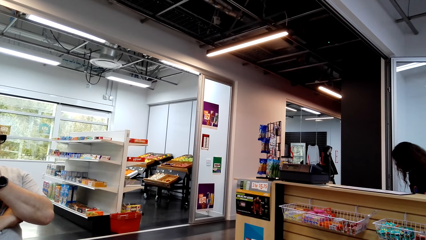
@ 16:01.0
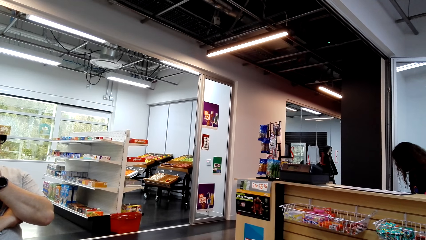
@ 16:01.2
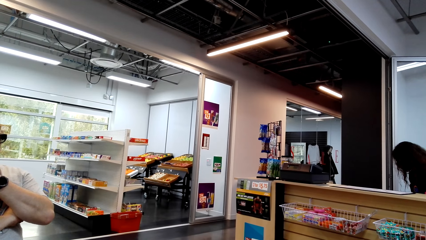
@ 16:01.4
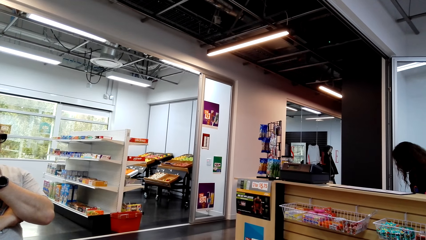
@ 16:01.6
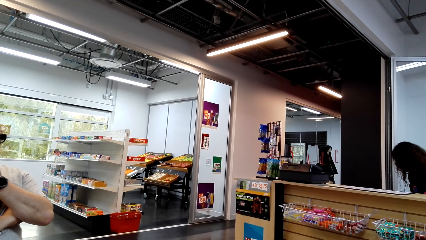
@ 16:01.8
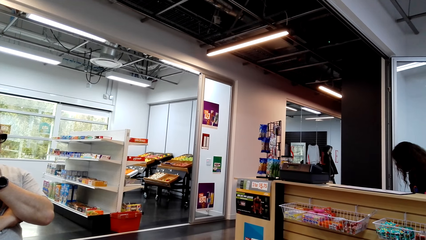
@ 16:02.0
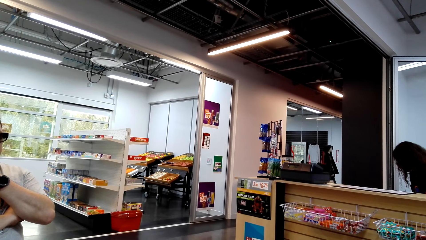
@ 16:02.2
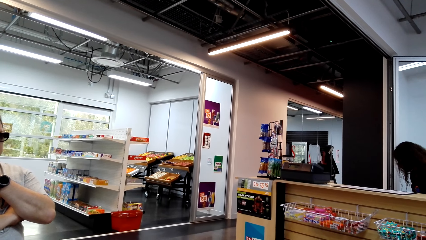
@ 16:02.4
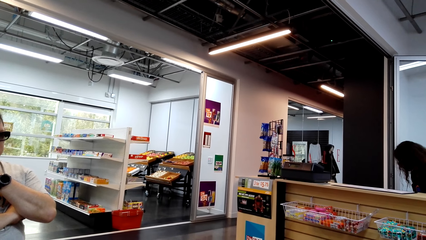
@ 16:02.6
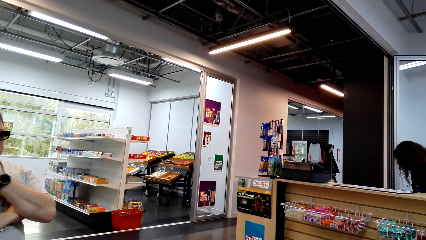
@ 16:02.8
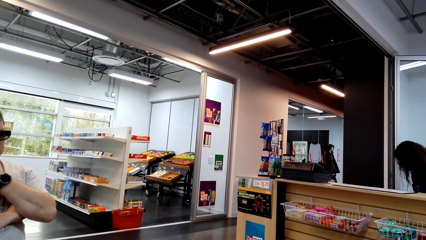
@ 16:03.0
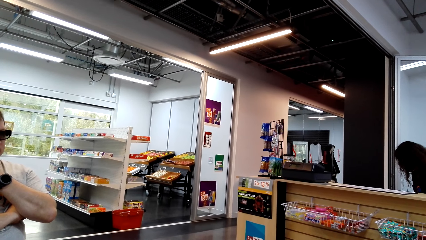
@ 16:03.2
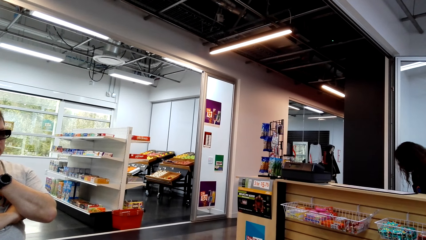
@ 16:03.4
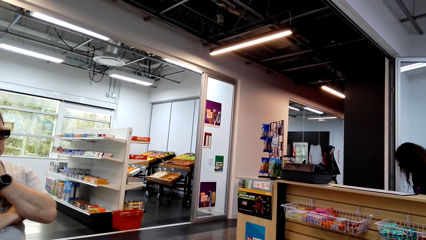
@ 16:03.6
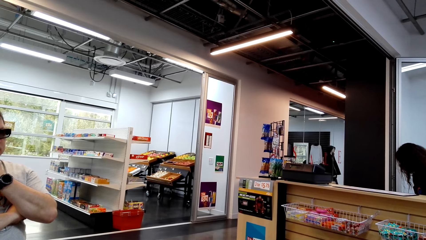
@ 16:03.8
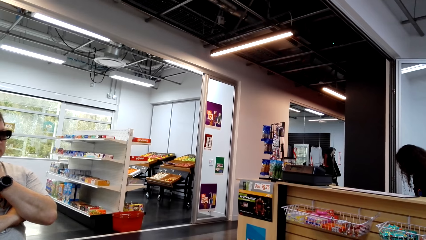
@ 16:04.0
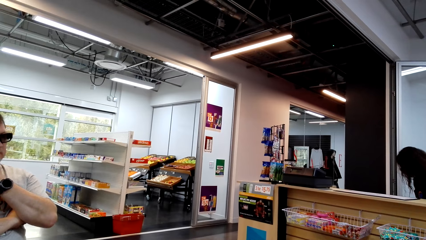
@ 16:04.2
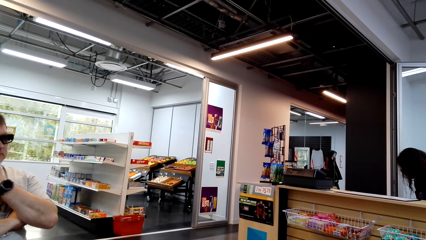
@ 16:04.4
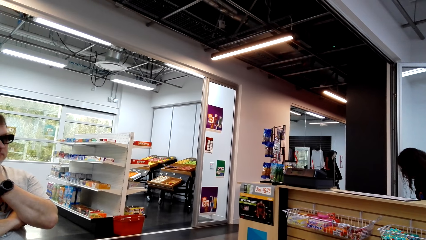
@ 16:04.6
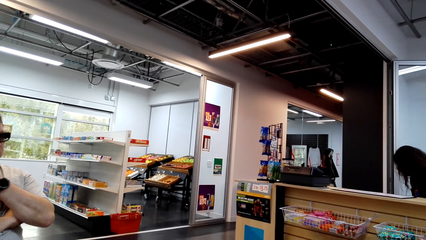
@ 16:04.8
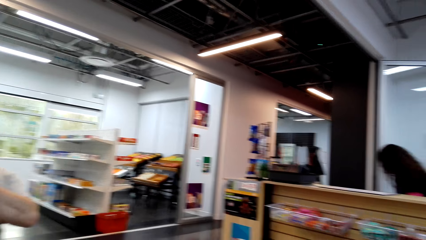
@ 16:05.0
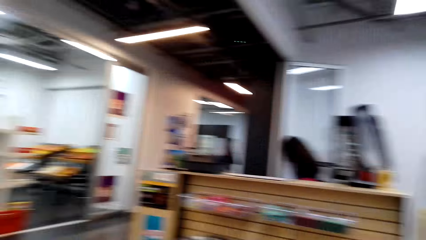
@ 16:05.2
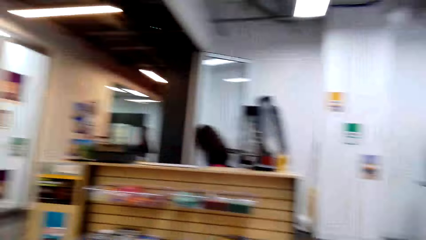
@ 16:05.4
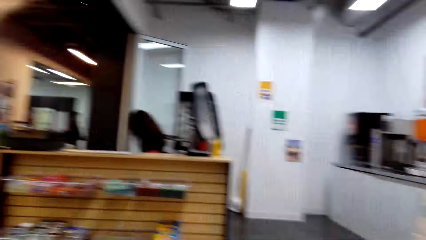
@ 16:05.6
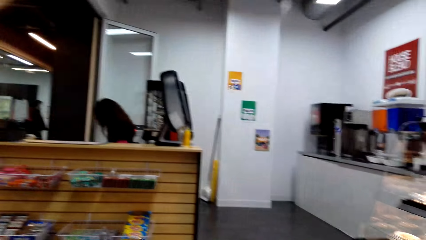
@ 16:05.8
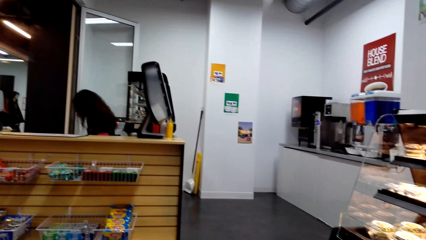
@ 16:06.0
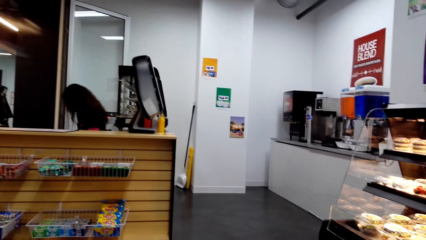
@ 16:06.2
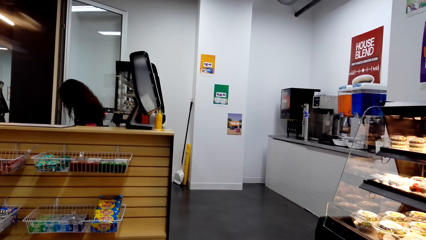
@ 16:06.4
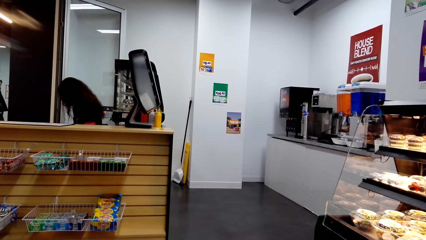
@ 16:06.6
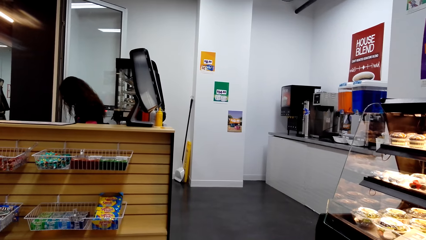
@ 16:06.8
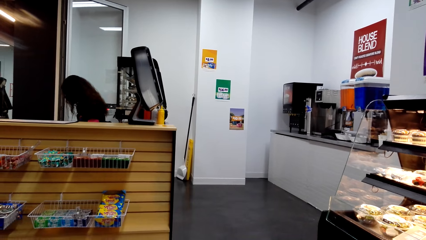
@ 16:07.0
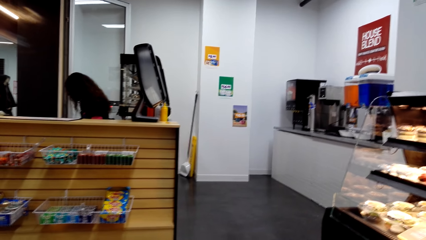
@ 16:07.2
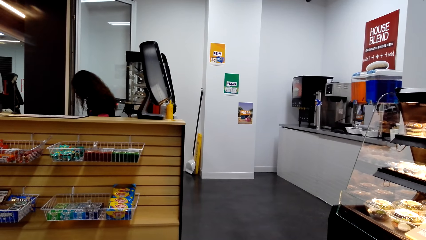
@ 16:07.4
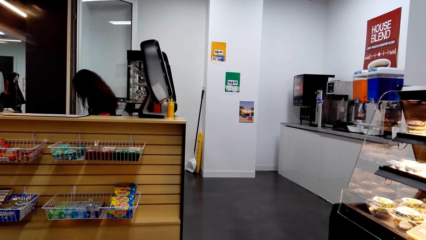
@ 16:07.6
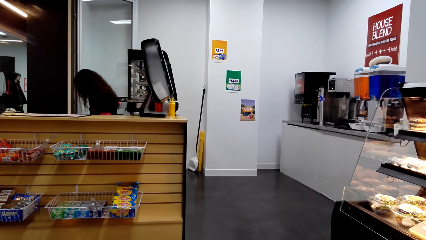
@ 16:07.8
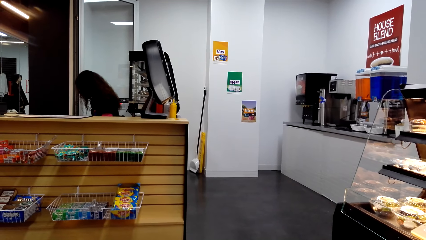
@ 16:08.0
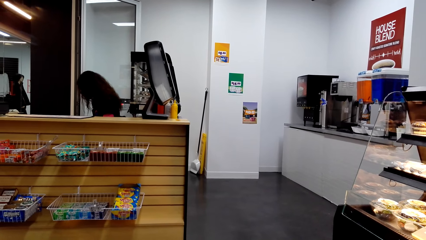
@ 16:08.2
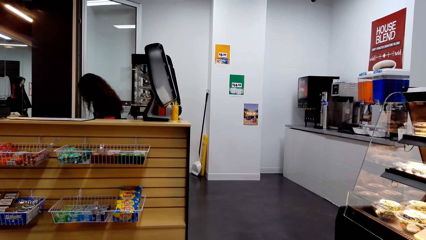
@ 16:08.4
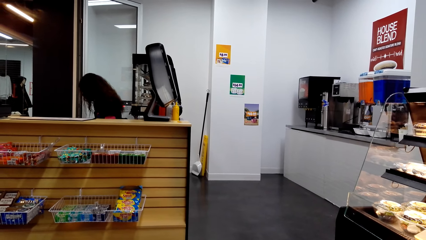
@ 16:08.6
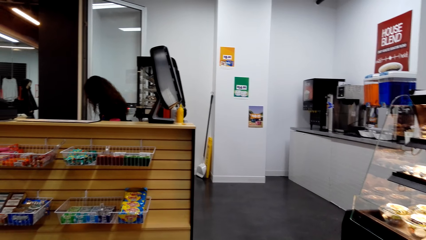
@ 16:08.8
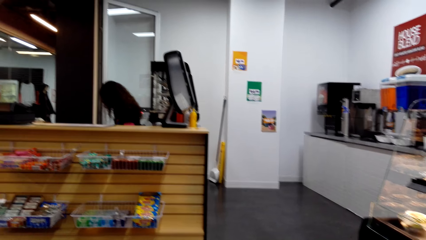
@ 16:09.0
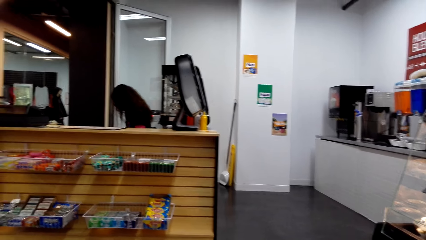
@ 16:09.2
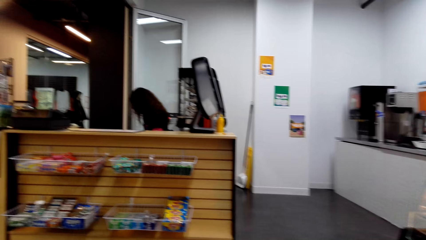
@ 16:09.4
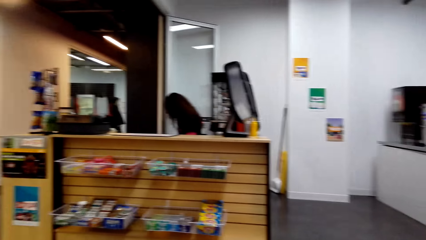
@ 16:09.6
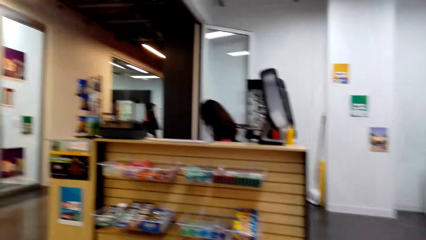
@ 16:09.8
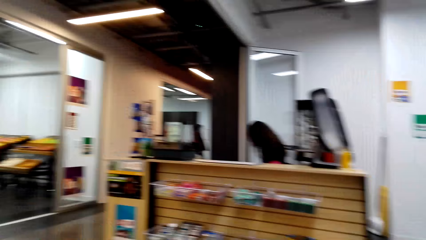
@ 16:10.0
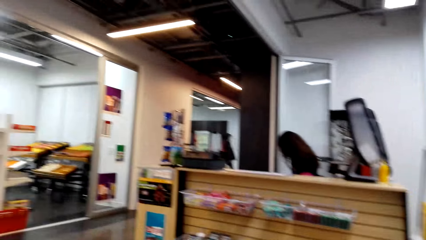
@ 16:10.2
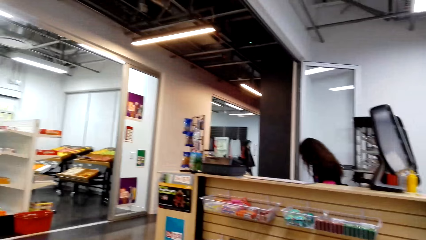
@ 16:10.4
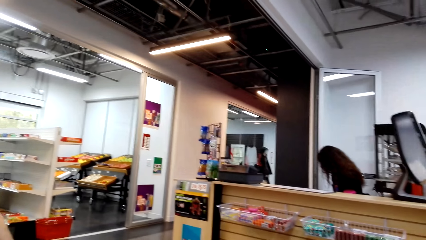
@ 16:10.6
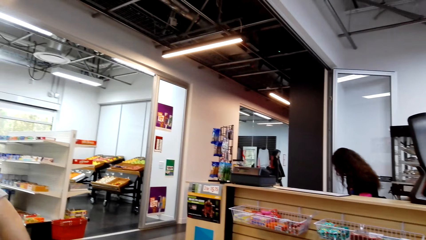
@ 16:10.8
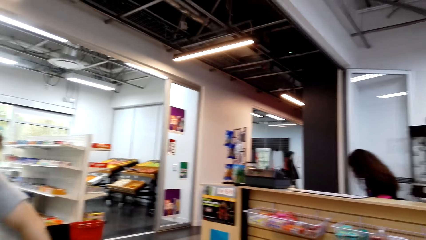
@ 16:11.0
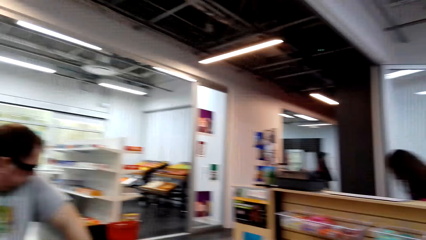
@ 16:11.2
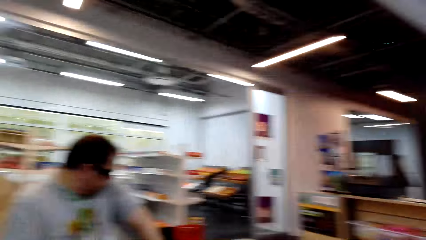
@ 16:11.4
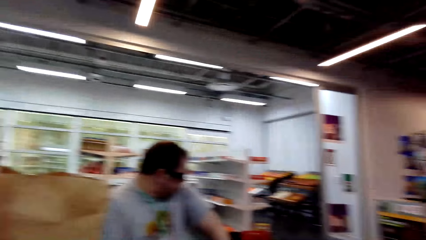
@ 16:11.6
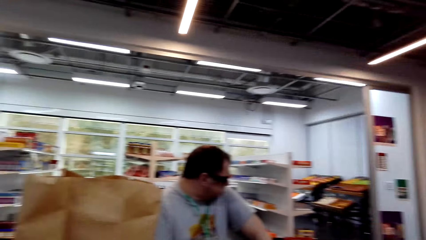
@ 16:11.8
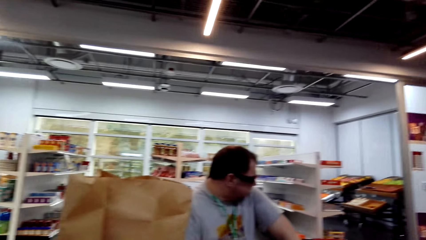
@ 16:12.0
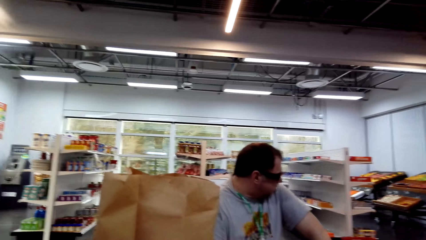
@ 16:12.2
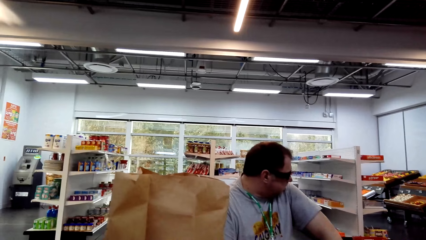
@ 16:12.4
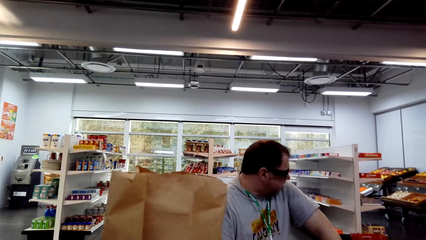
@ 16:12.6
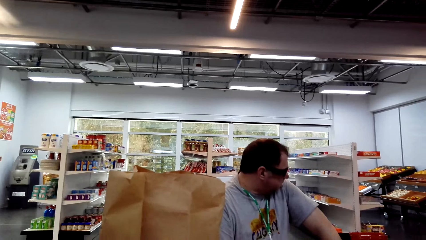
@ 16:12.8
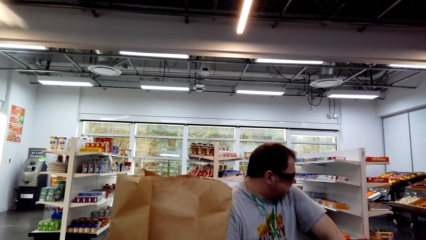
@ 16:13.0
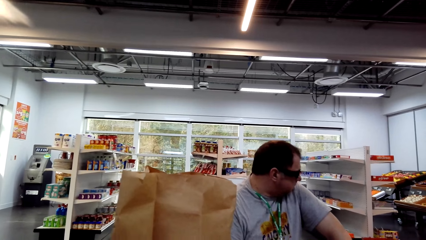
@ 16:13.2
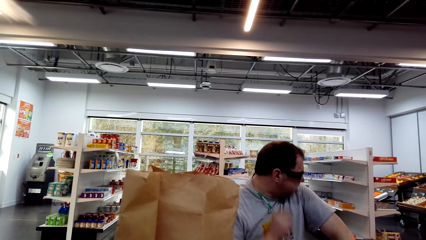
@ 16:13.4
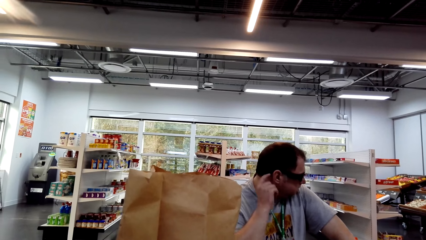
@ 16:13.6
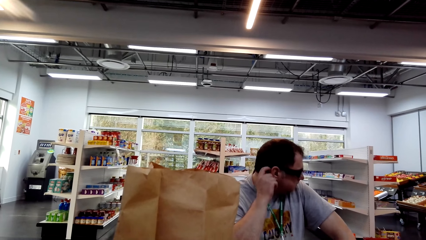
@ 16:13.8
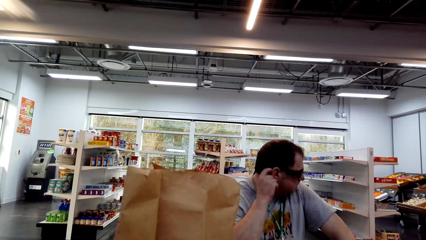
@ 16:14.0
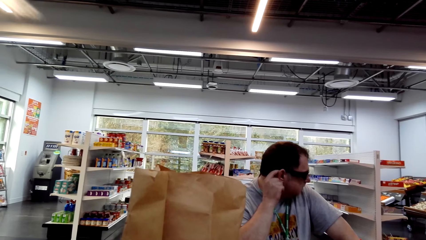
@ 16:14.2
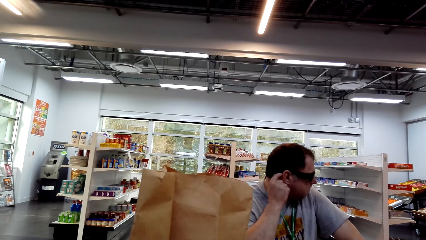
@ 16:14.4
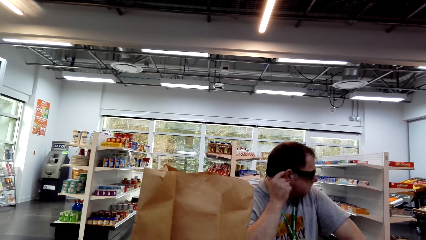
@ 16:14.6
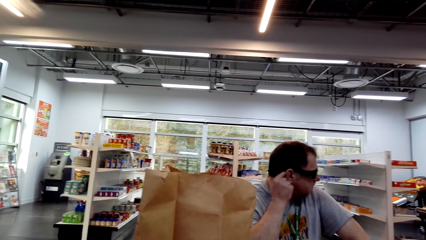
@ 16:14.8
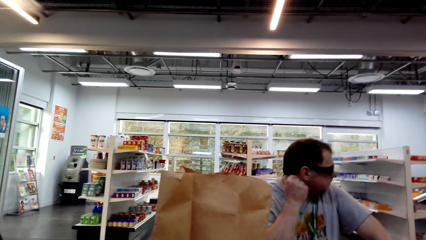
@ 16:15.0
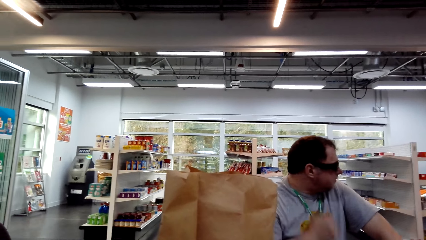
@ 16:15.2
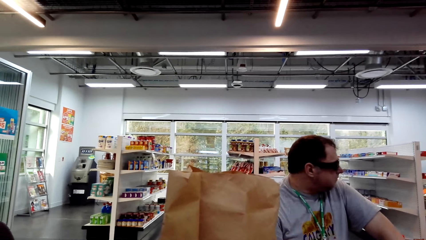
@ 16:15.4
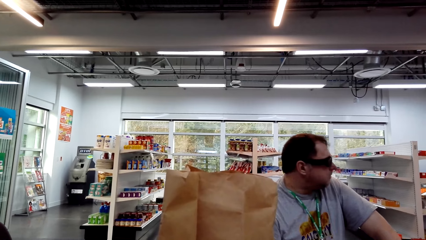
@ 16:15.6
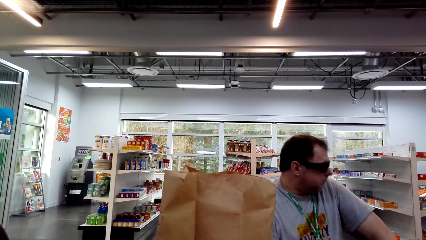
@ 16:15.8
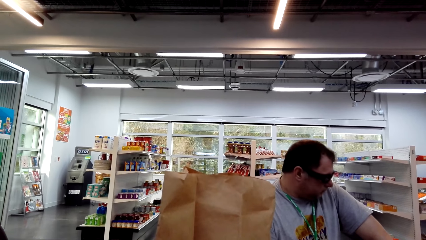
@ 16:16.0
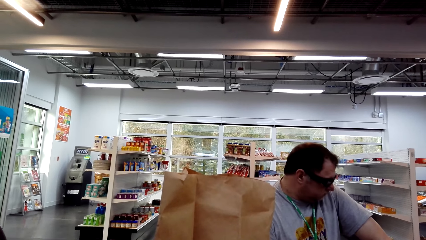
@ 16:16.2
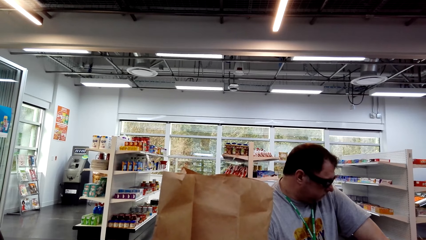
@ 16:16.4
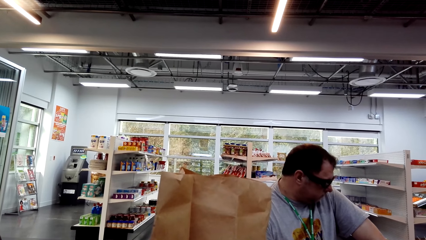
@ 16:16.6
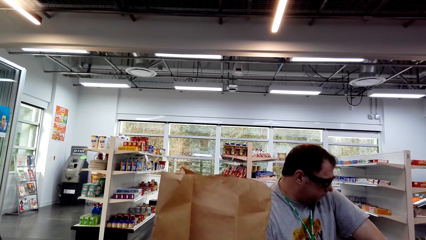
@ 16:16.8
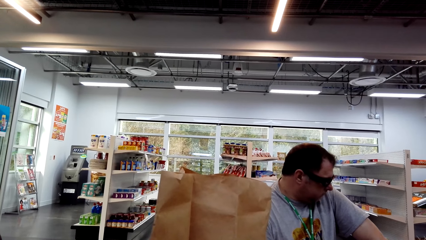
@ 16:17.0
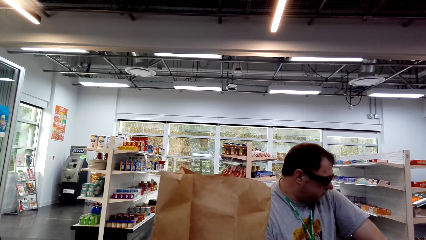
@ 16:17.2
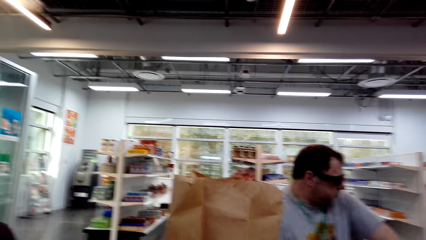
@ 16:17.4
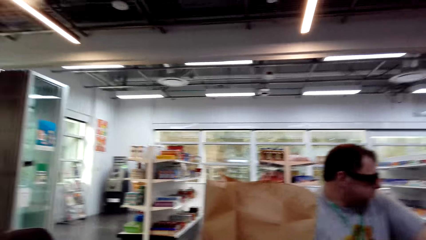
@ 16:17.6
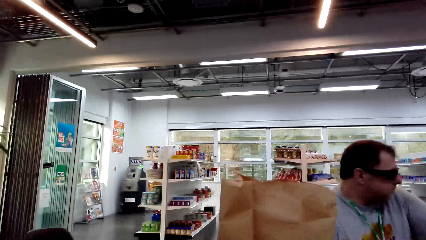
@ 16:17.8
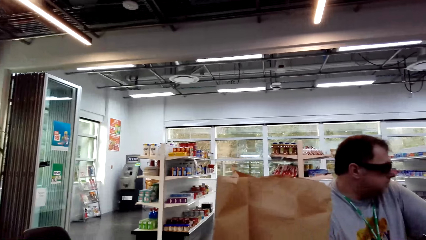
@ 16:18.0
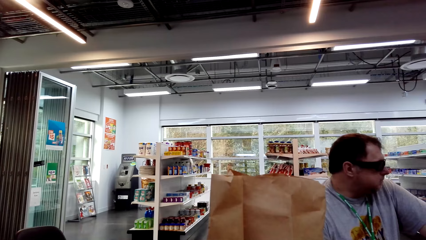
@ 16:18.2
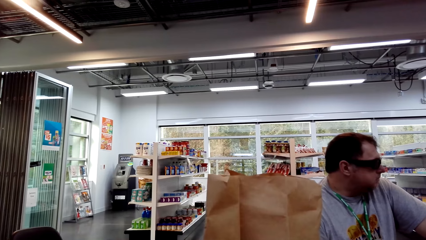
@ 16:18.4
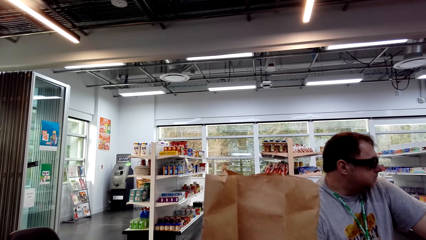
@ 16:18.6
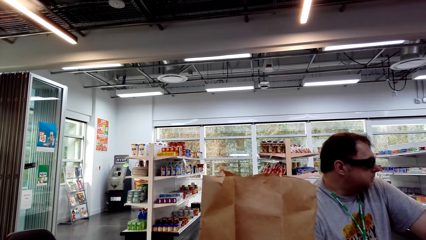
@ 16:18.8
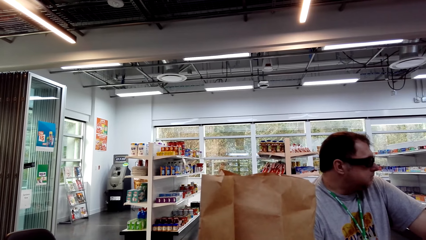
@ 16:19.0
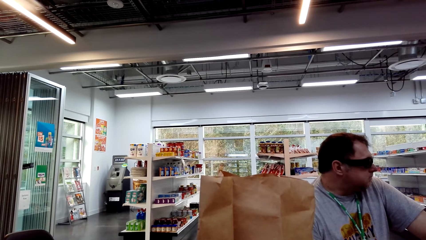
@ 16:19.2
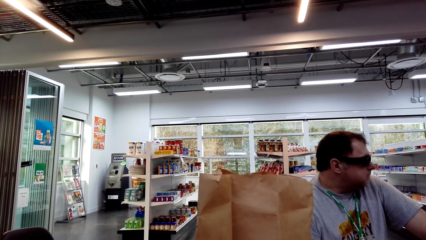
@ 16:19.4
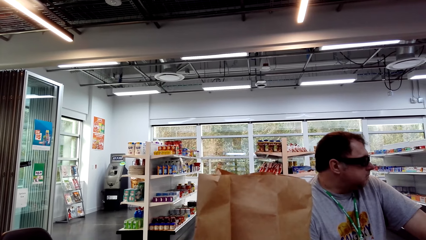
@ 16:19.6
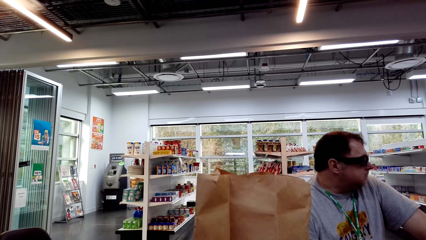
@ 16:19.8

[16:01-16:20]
The camera wearer looks to the left. A woman sits on the chair on the floor. The camera wearer looks around the room. A man sits on the chair on the floor. The camera wearer looks at another man. The other man scratches the ear with a finger. The camera wearer looks at the other man.
